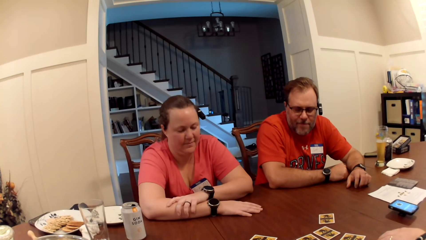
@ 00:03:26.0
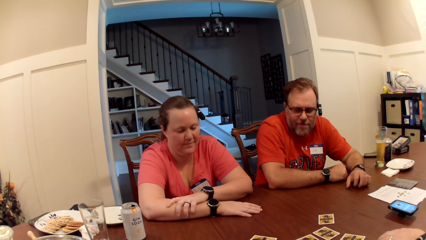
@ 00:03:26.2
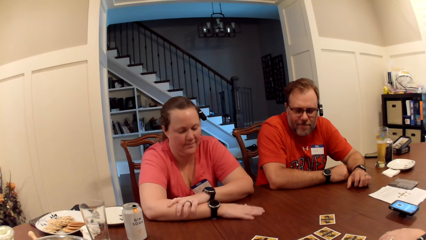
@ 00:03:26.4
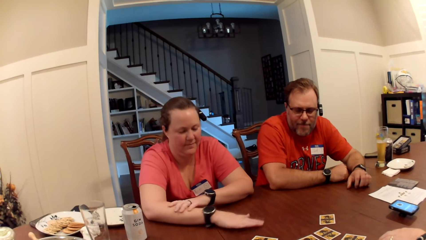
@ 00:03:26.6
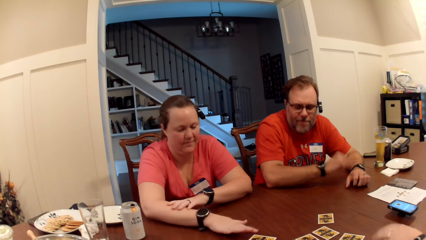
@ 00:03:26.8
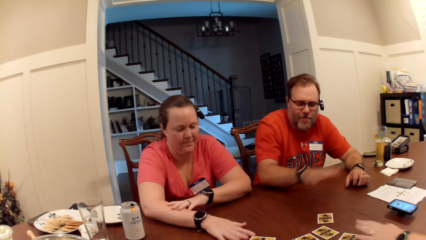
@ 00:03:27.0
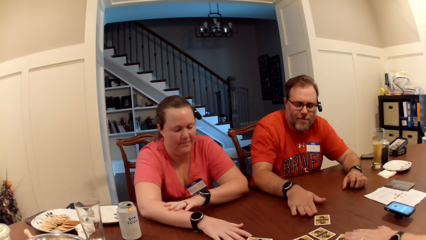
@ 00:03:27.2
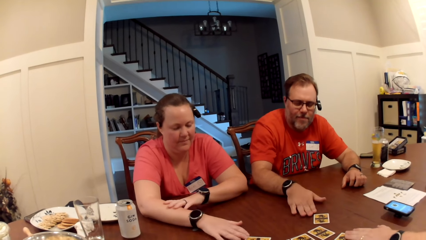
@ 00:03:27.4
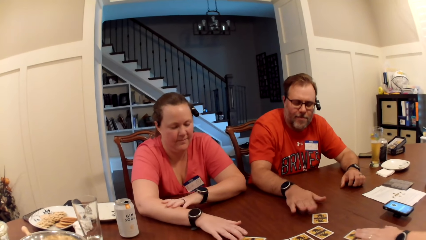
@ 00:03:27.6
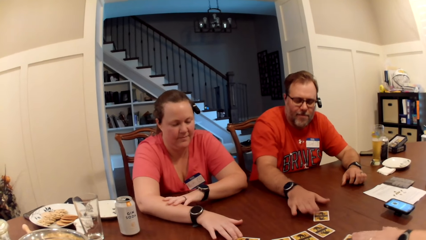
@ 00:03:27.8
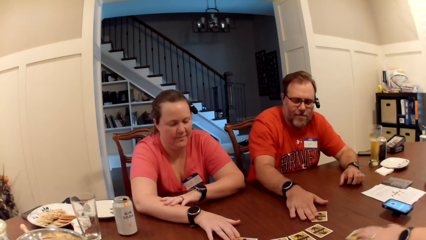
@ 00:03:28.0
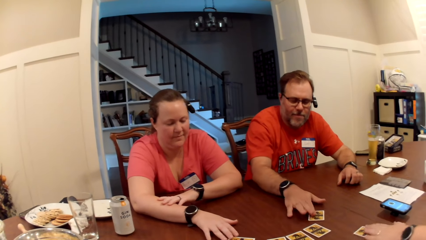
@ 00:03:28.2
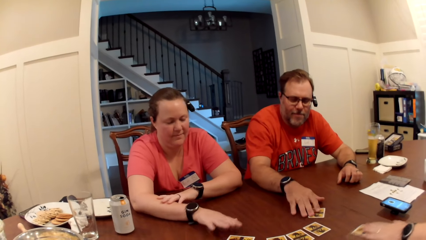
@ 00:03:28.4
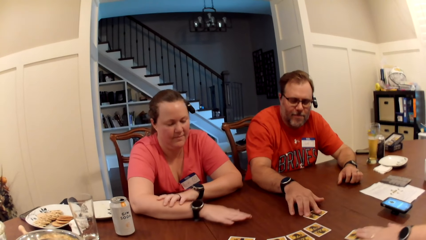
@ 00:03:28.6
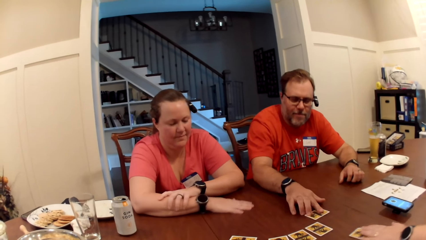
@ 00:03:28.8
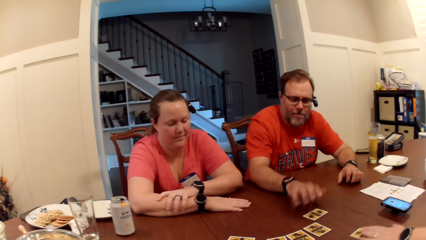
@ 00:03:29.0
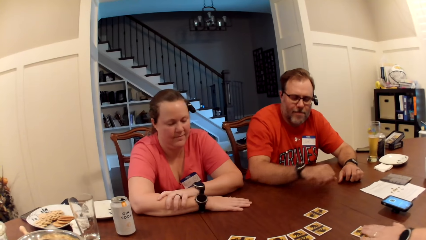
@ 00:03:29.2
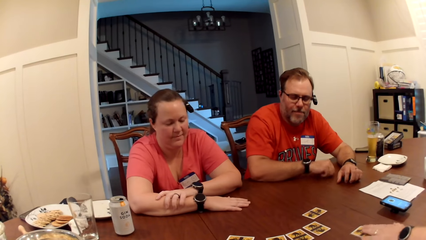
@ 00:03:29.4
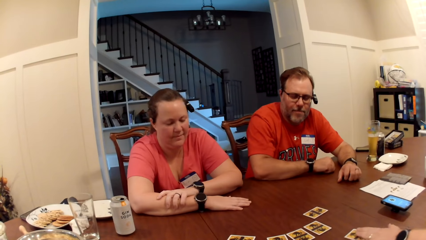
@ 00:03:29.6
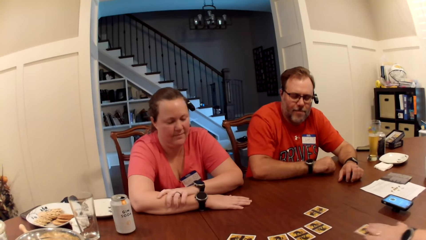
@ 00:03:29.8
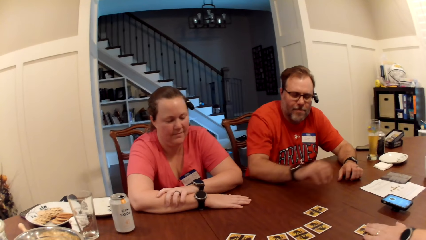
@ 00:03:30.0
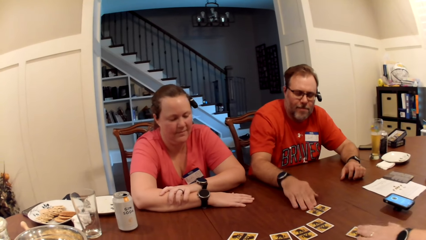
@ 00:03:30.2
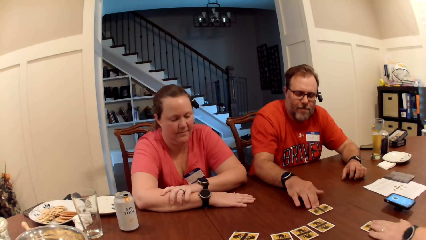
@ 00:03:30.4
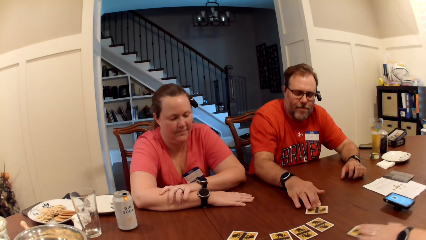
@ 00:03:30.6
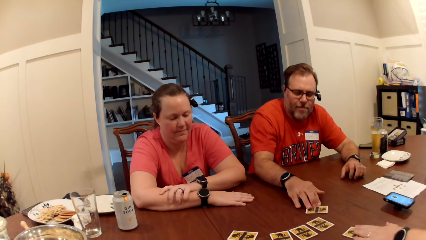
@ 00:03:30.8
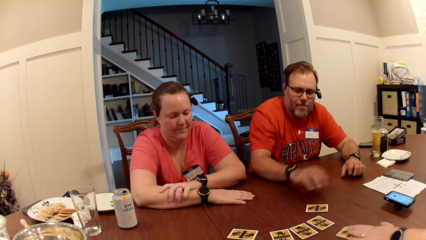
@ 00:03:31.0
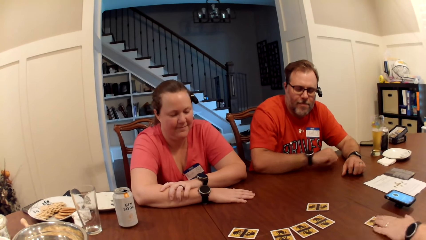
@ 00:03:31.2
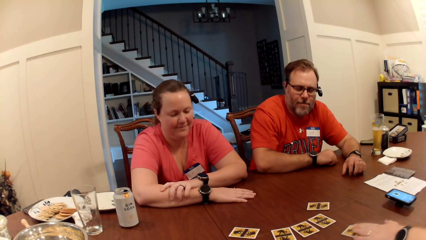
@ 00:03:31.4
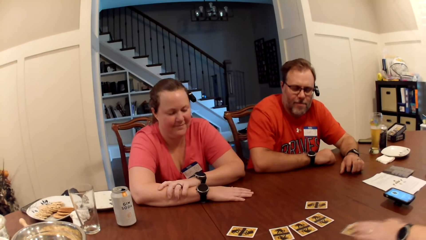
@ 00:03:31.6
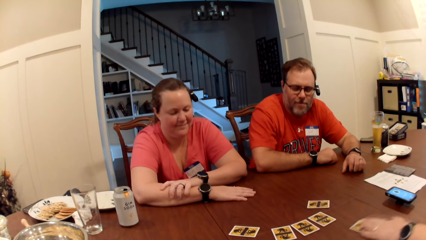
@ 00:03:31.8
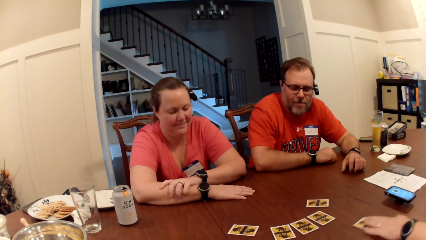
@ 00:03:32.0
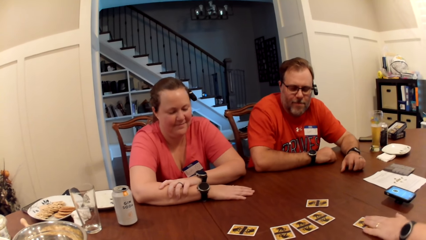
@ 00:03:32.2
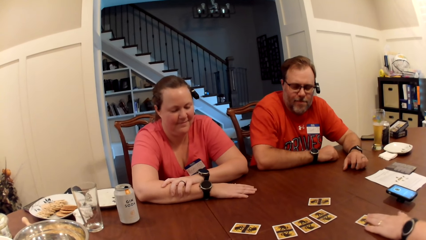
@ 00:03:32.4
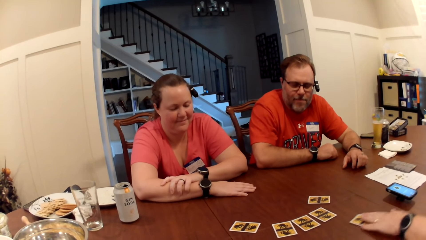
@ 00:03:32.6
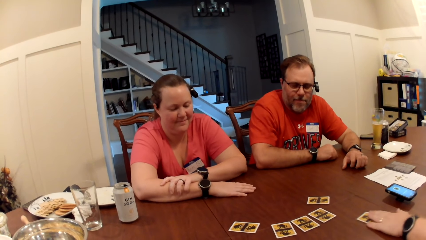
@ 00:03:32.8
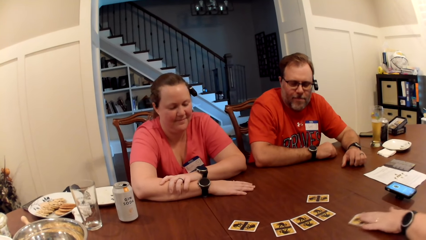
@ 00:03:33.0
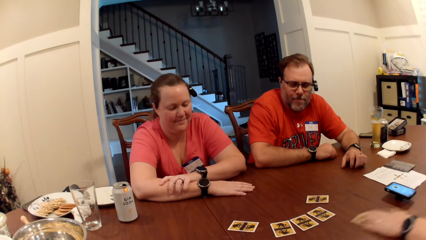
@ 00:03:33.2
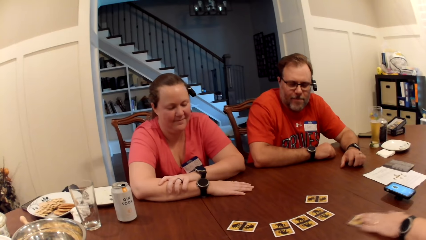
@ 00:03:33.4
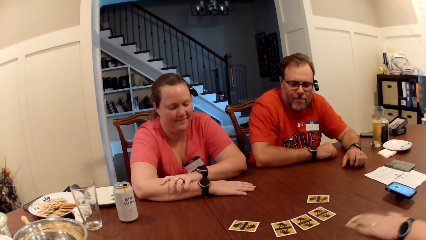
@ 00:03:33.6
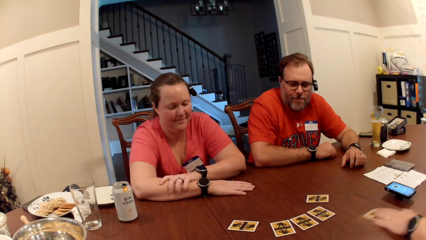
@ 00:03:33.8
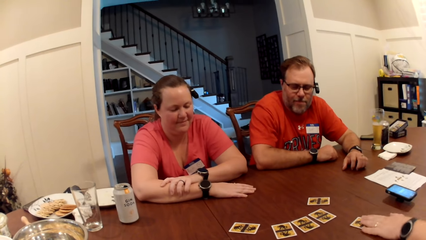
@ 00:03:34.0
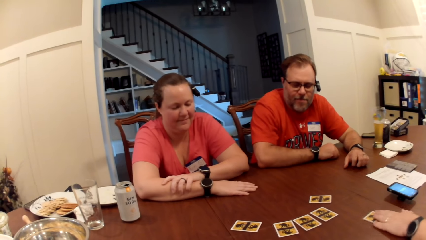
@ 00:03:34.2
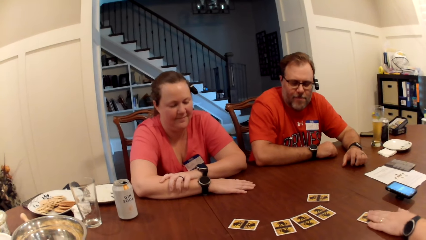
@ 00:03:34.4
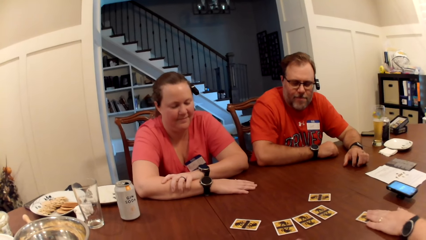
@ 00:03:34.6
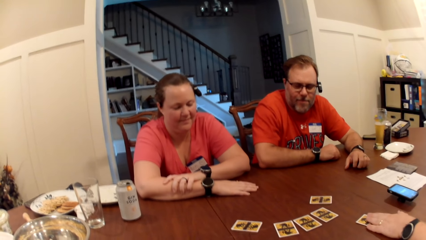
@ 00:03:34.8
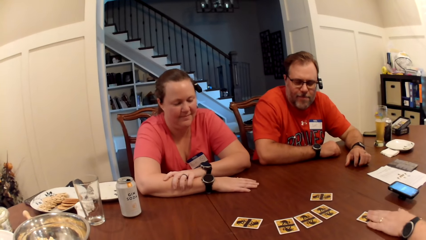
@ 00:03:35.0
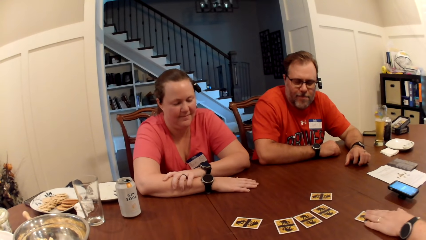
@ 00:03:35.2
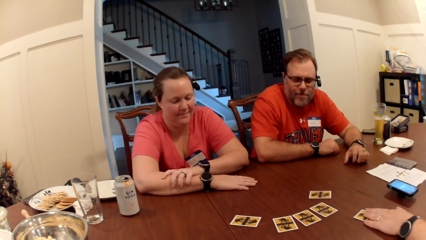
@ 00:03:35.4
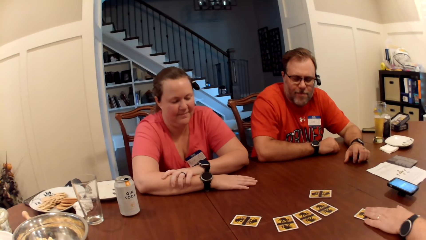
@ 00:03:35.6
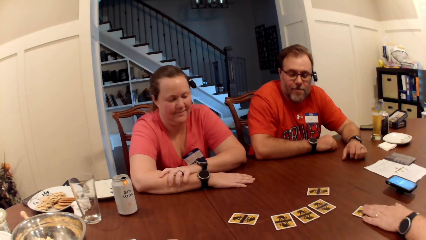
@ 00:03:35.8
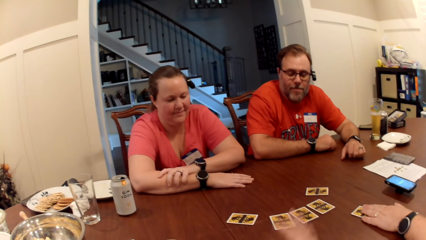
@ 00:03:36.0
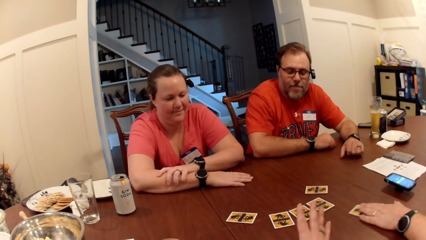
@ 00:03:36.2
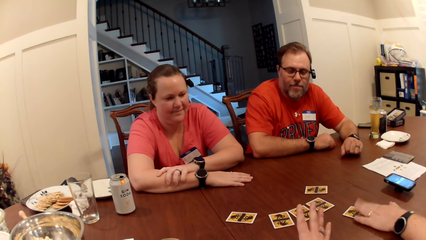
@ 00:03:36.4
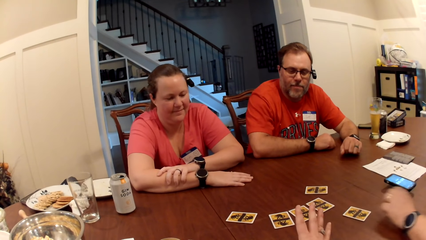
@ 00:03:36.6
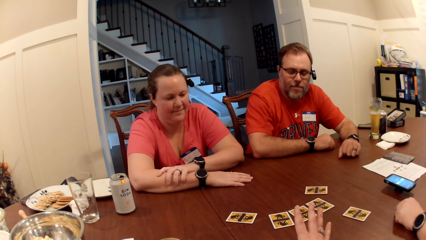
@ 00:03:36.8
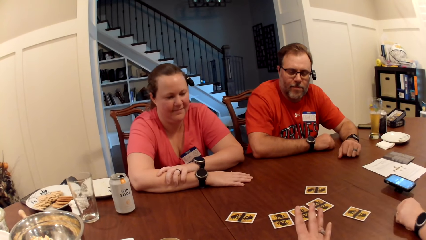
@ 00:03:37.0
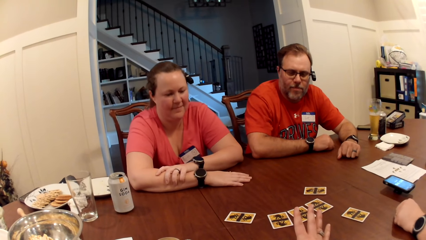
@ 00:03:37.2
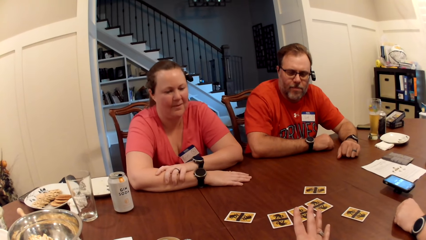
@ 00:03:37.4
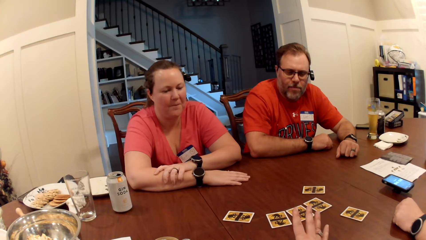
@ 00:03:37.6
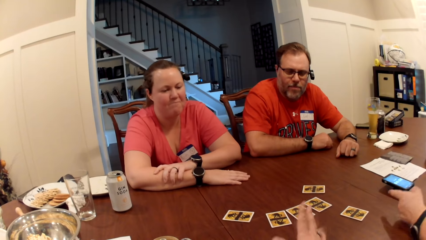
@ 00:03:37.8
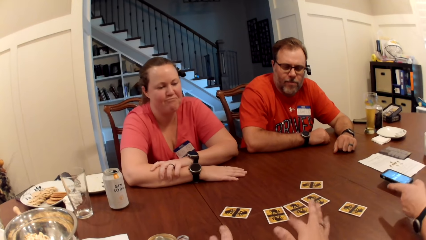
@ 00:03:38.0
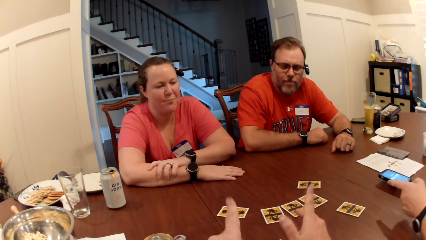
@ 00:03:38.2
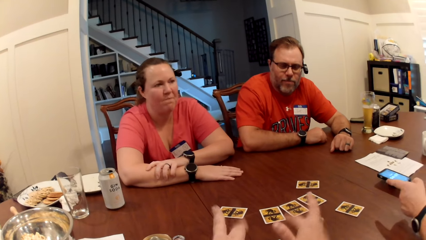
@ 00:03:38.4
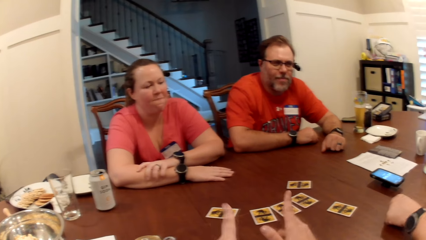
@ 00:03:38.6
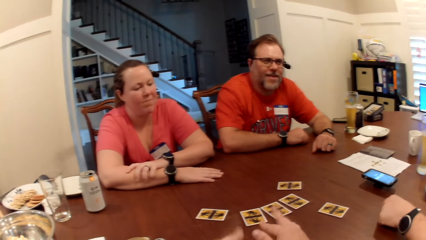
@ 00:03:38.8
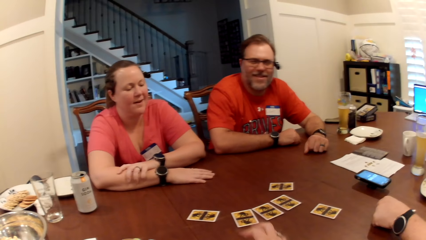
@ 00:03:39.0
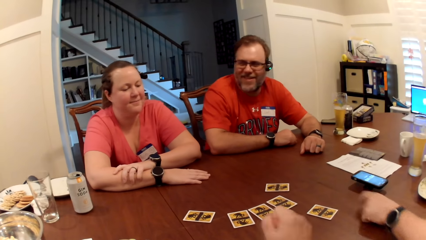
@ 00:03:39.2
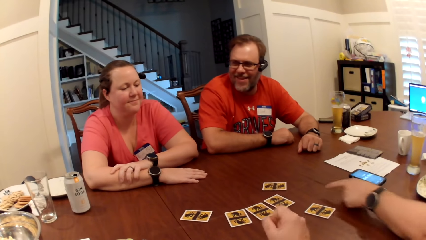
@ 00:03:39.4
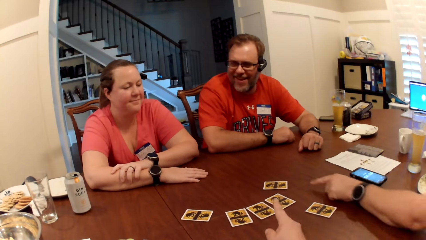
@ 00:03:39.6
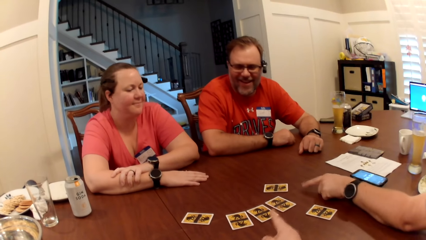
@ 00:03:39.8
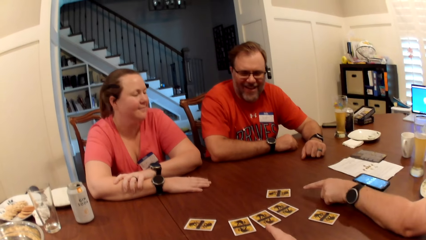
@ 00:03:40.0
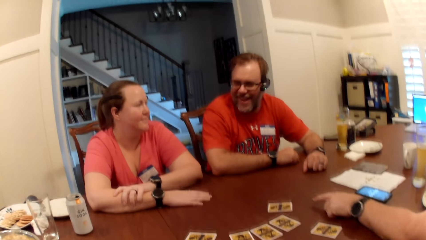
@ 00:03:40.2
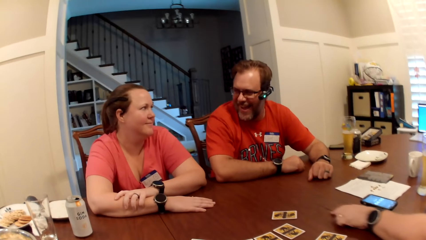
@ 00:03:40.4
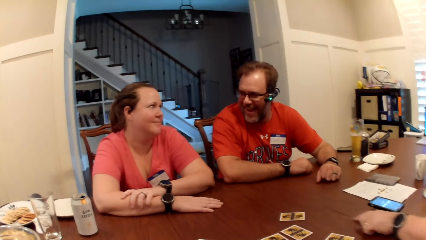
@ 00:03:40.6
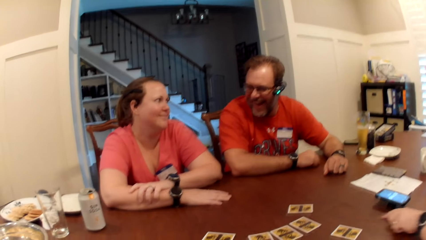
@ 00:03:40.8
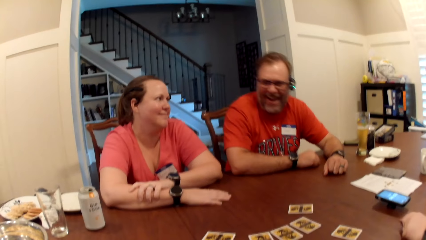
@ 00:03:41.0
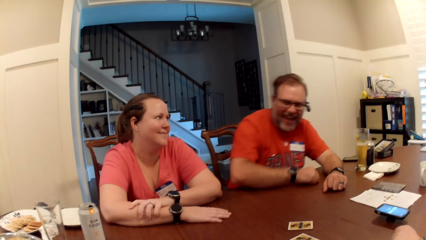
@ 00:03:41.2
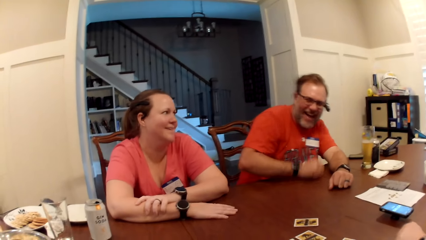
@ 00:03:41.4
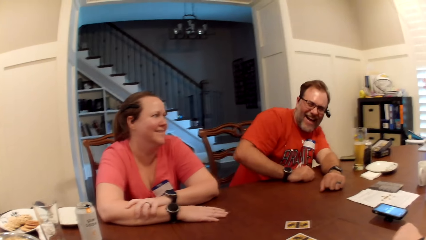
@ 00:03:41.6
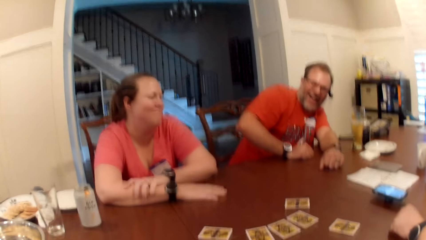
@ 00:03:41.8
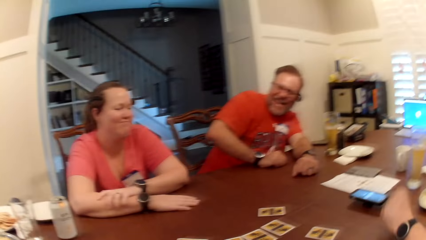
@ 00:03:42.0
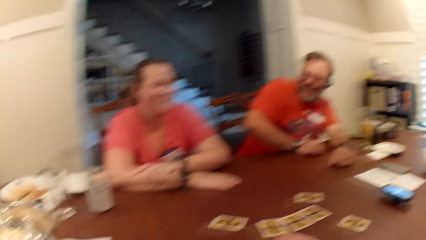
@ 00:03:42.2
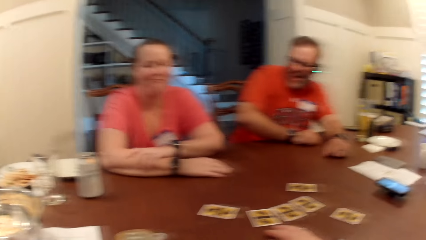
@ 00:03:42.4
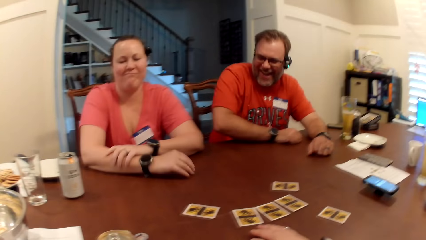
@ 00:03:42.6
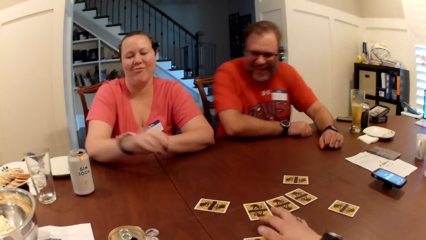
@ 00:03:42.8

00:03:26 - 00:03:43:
The woman moves the role card around on the table with her right hand. A man moves the role card around on the table with his left hand. Another man moves the role card around on the table with his right hand. The other man adjusts the role card on the table with his right hand. The camera wearer moves her fingers.
